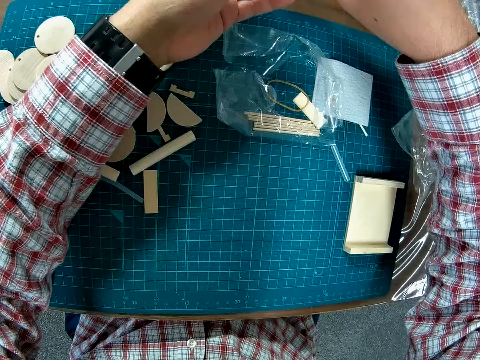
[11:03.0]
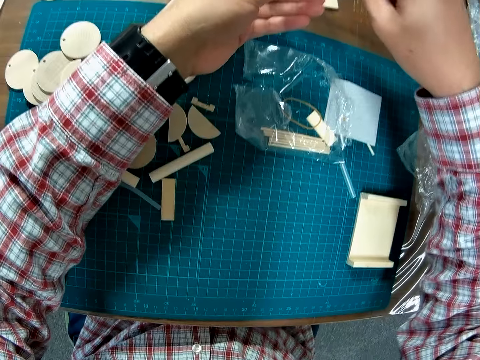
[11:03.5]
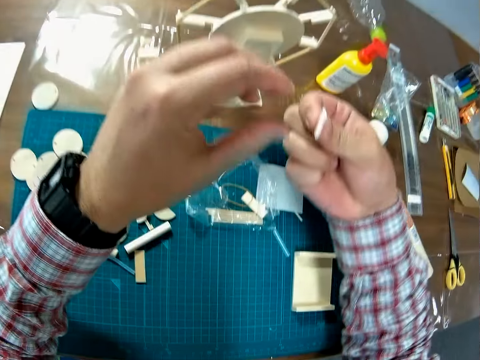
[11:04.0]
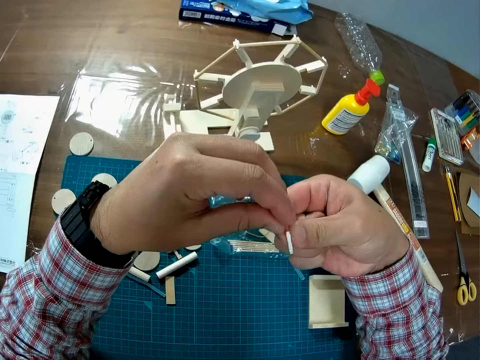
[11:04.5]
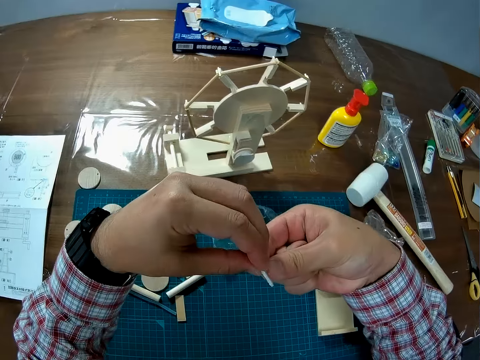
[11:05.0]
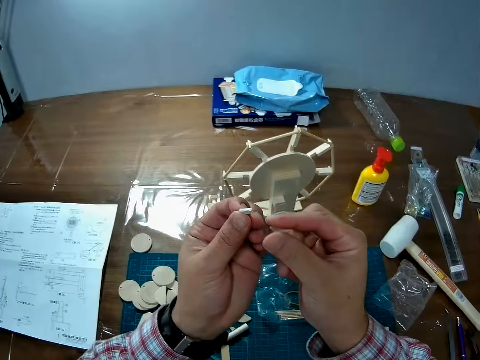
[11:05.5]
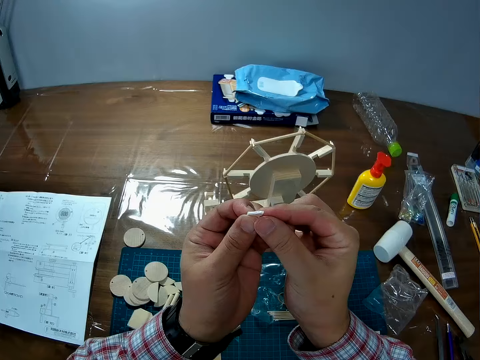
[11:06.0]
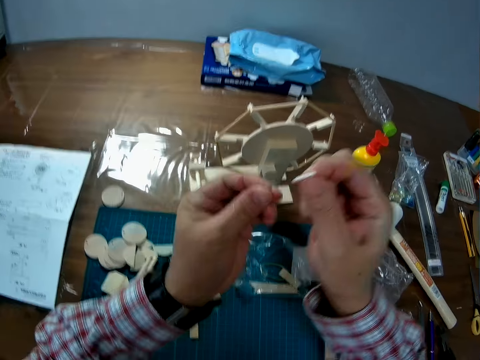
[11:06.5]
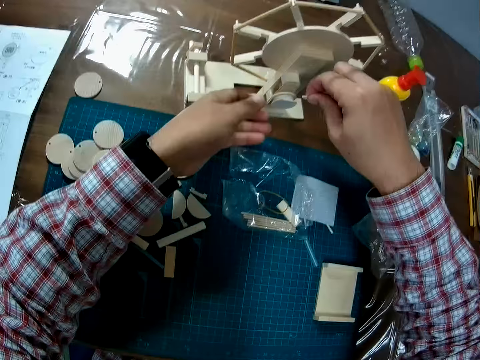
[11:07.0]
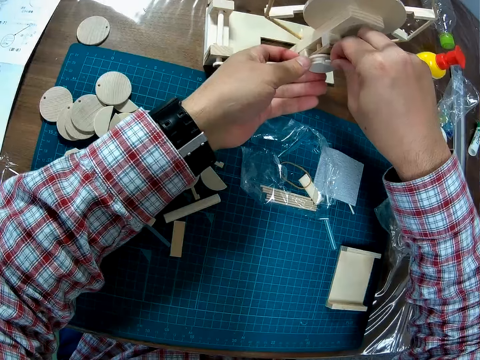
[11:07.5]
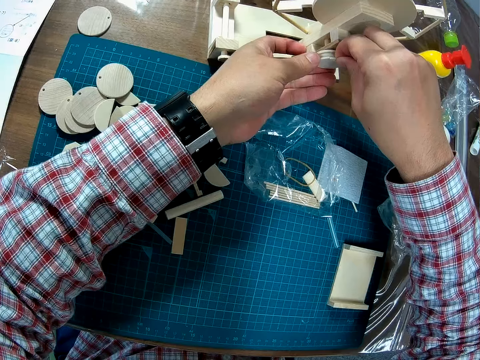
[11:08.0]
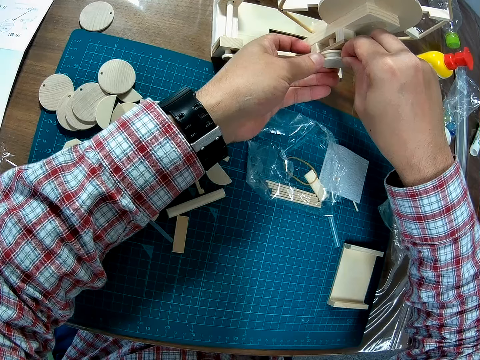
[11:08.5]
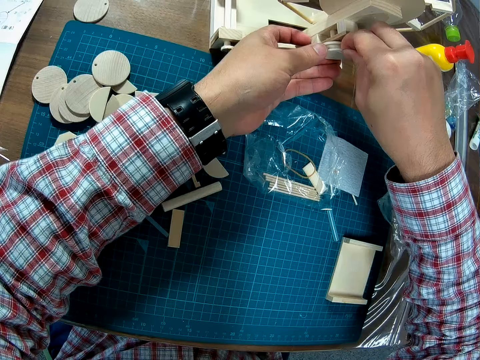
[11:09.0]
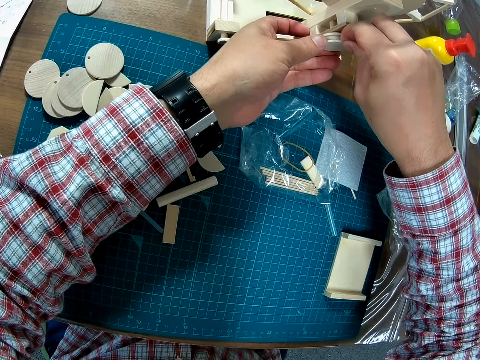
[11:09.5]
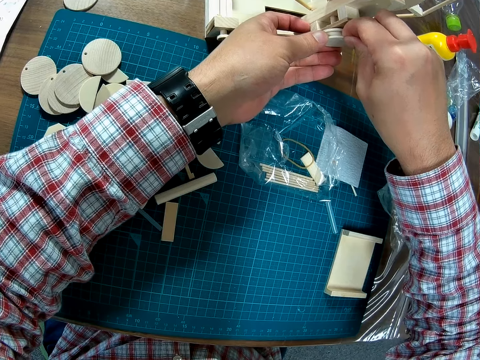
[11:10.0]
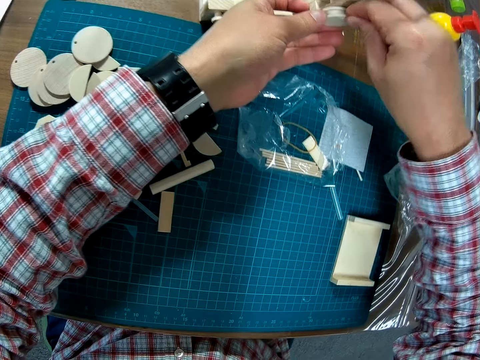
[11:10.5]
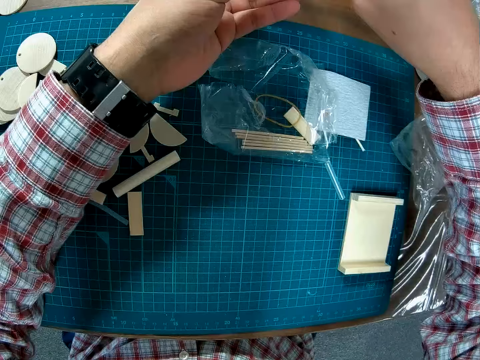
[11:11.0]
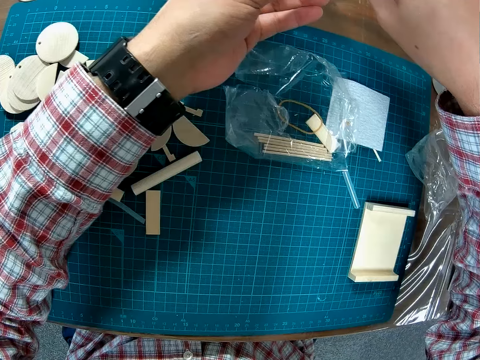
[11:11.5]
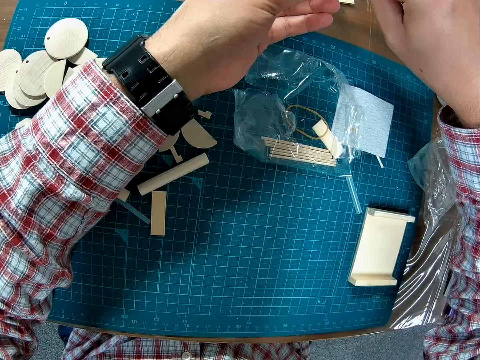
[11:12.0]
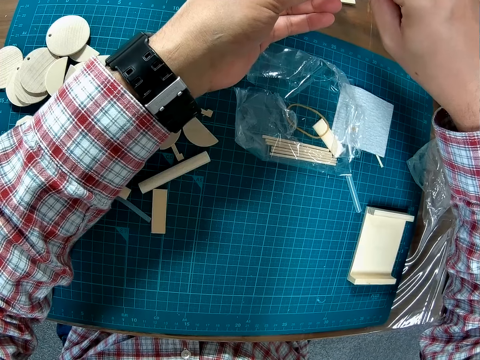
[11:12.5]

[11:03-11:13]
The camera wearer takes the wood piece in his left hand. He returns the wood piece to his right hand. He fixes the wood piece on the back of the wind mill.

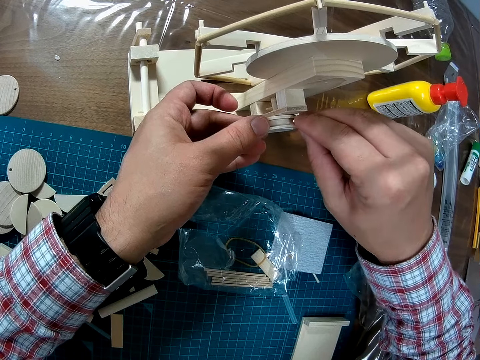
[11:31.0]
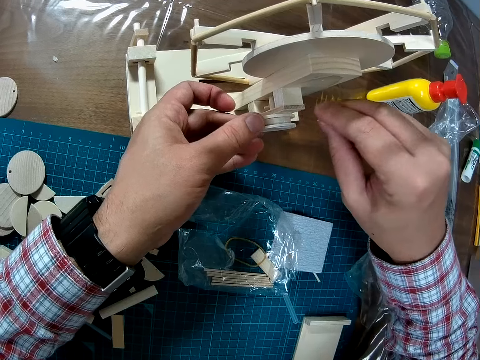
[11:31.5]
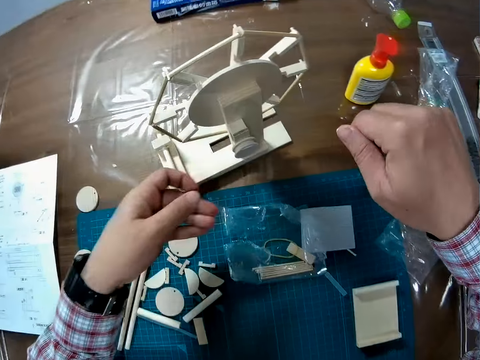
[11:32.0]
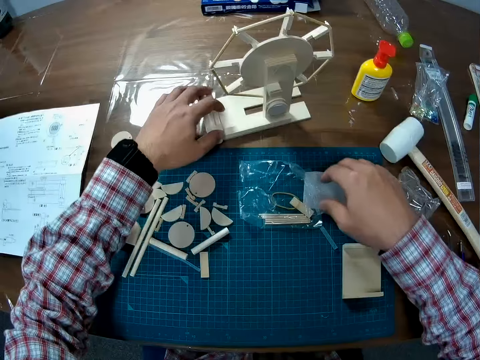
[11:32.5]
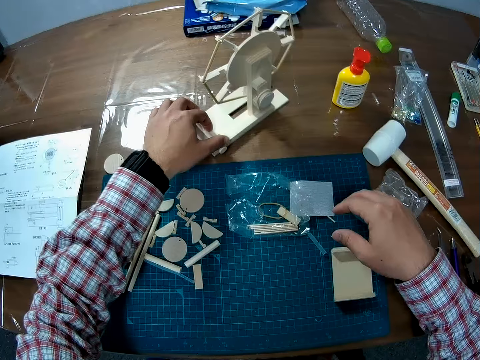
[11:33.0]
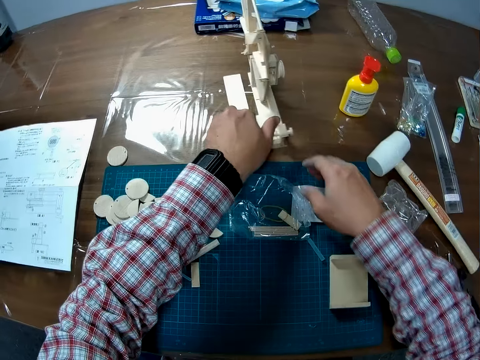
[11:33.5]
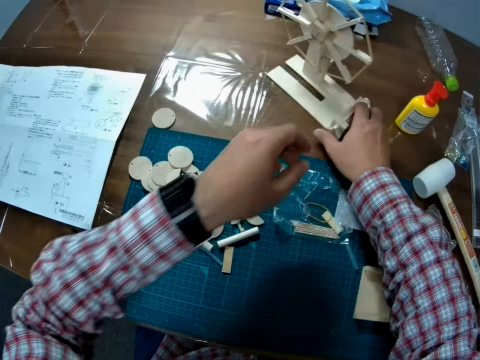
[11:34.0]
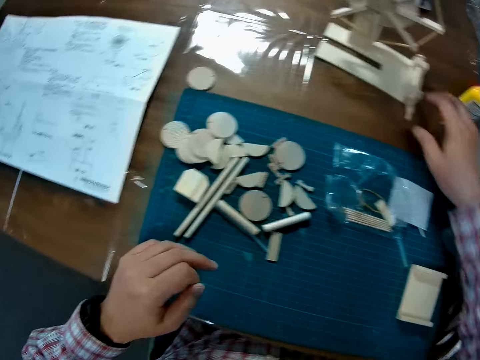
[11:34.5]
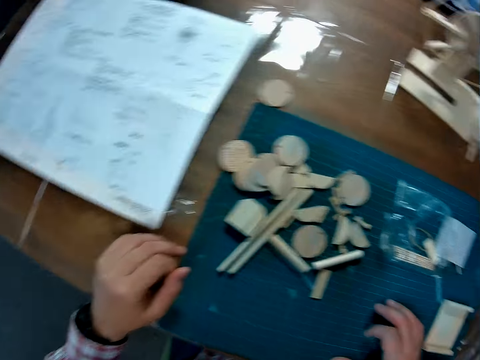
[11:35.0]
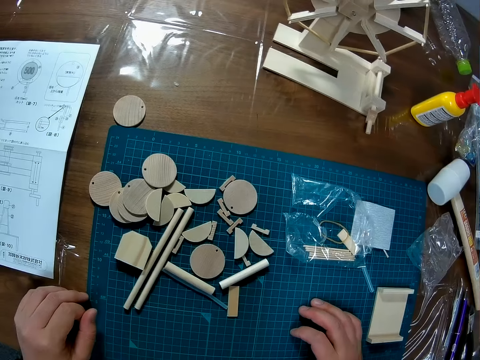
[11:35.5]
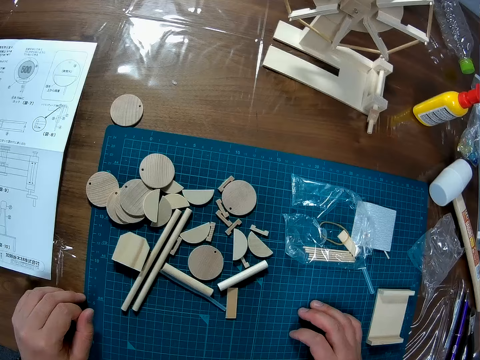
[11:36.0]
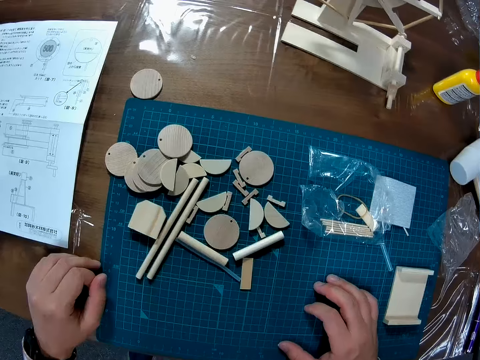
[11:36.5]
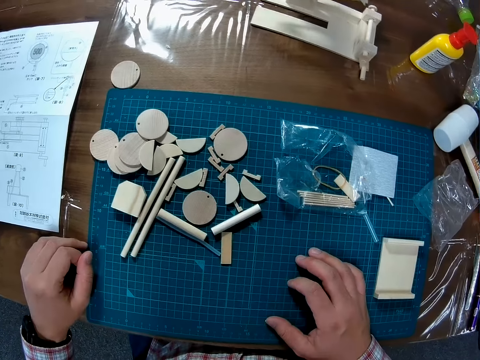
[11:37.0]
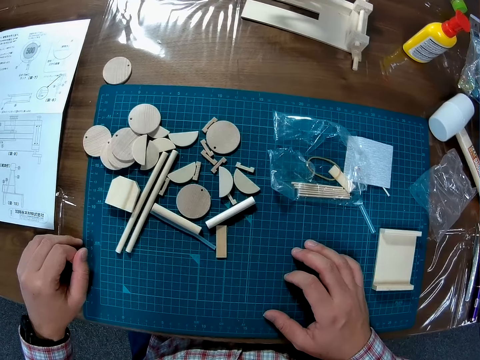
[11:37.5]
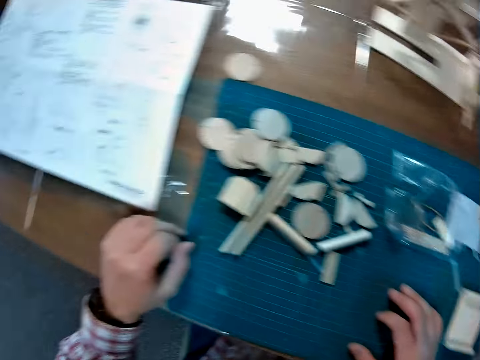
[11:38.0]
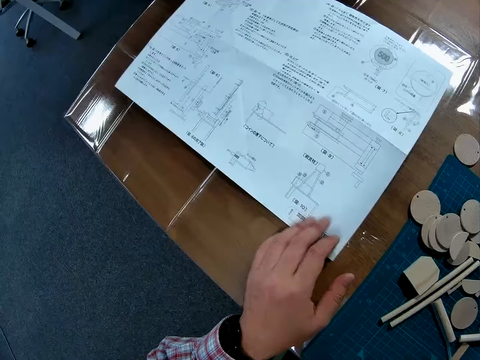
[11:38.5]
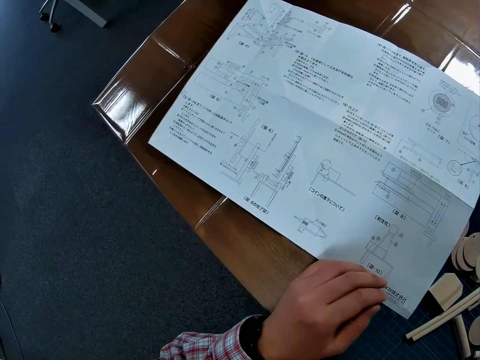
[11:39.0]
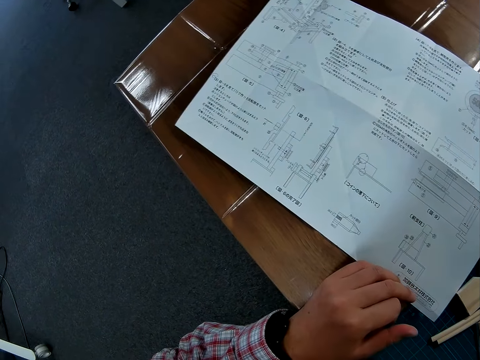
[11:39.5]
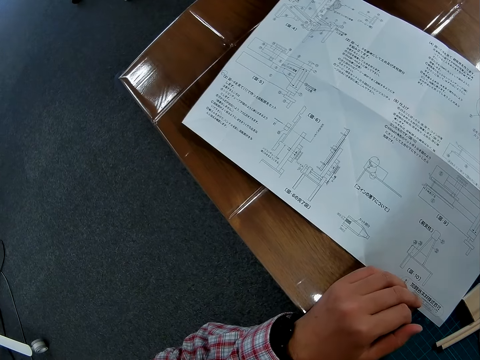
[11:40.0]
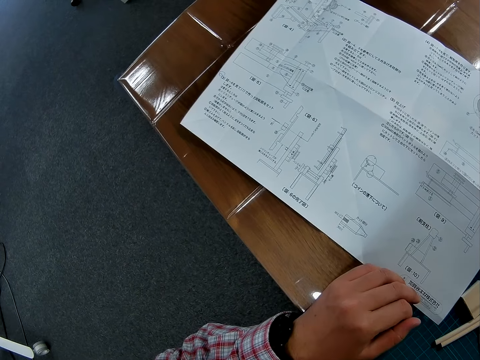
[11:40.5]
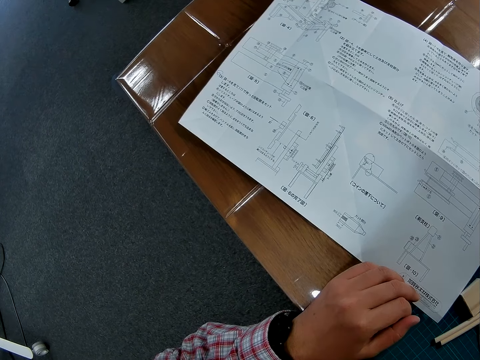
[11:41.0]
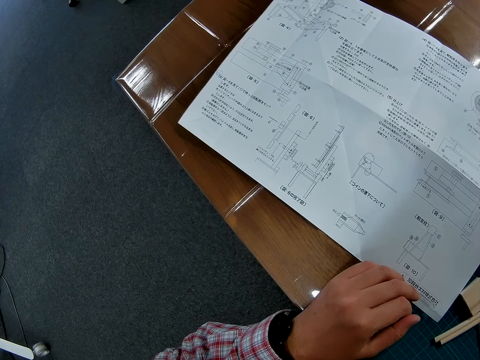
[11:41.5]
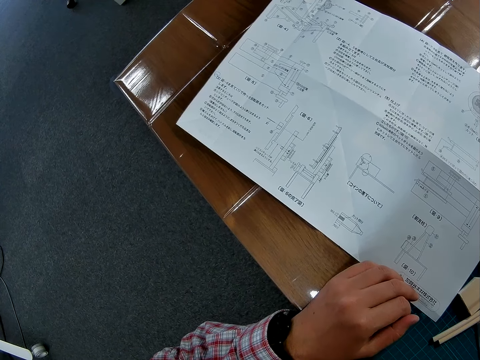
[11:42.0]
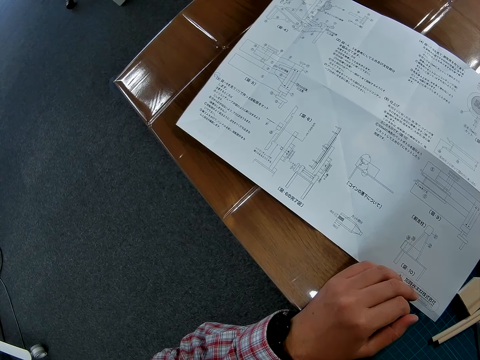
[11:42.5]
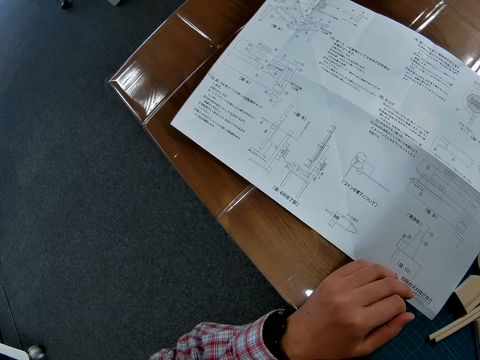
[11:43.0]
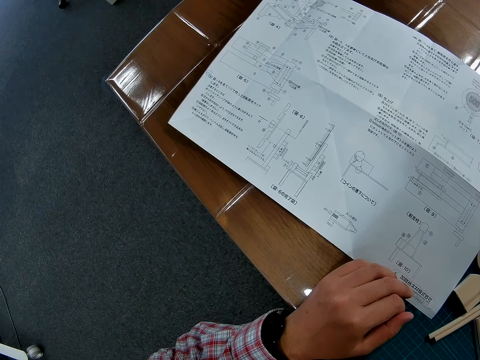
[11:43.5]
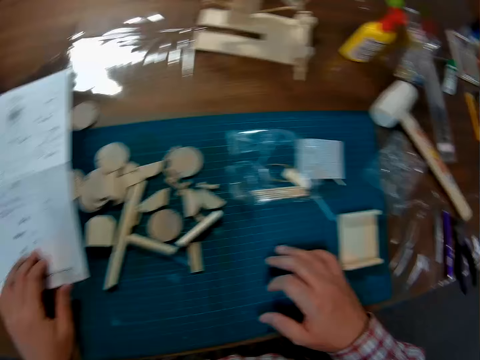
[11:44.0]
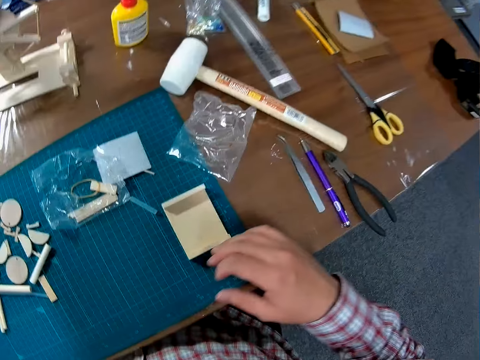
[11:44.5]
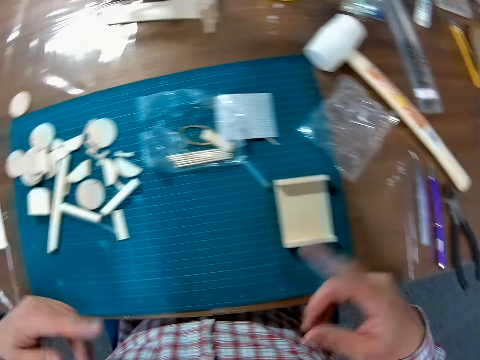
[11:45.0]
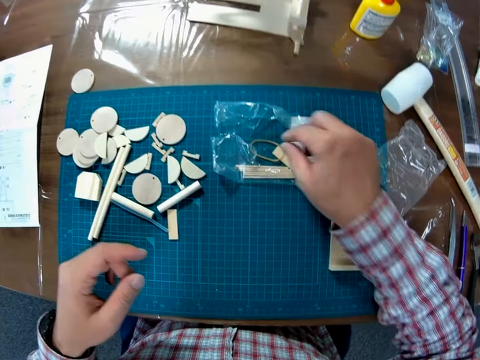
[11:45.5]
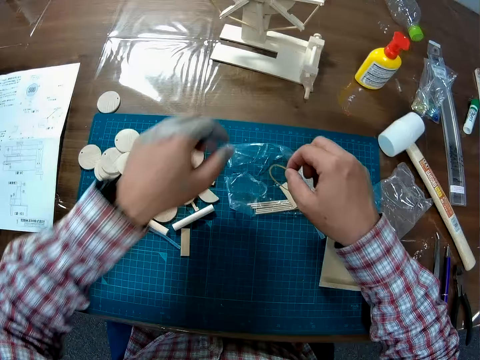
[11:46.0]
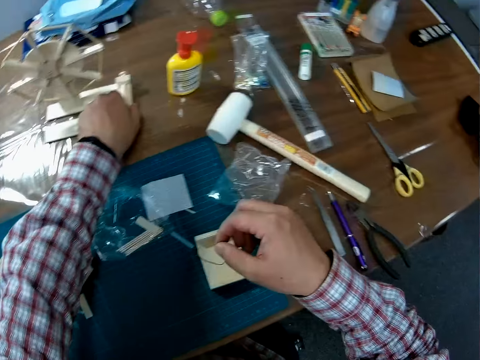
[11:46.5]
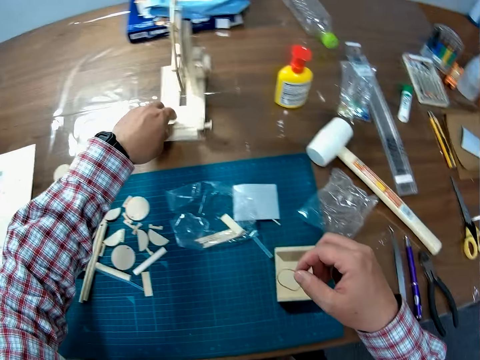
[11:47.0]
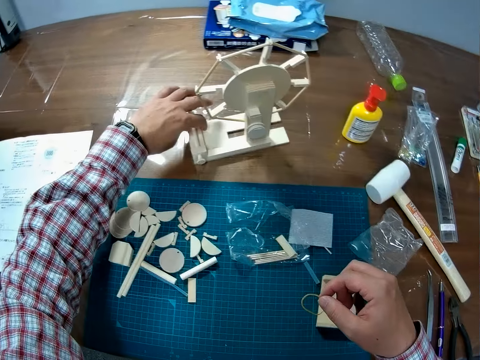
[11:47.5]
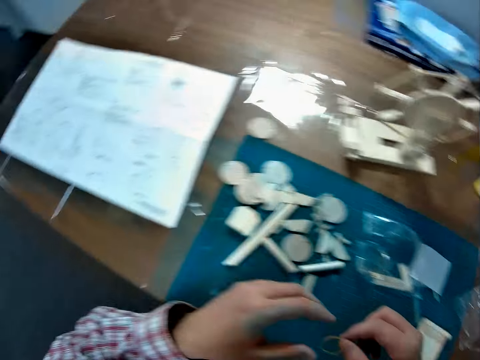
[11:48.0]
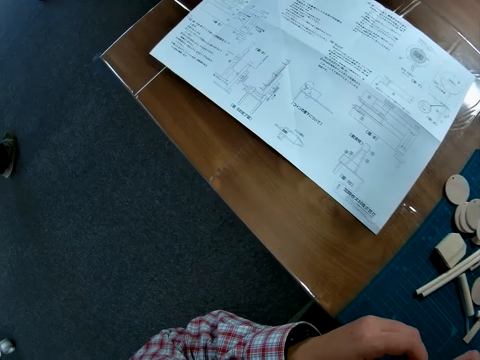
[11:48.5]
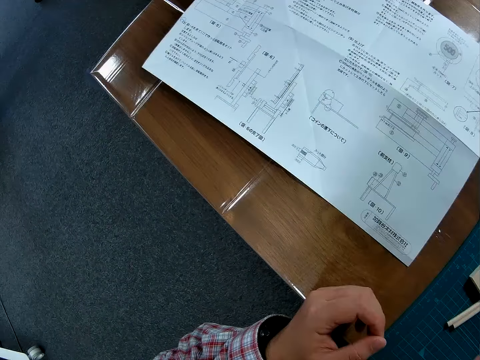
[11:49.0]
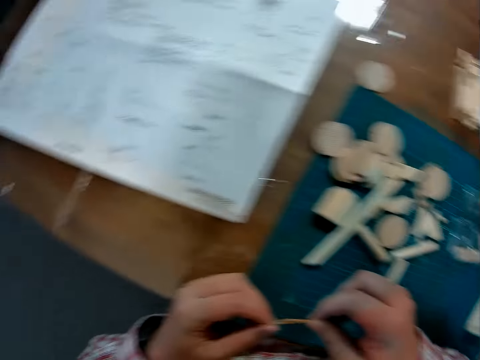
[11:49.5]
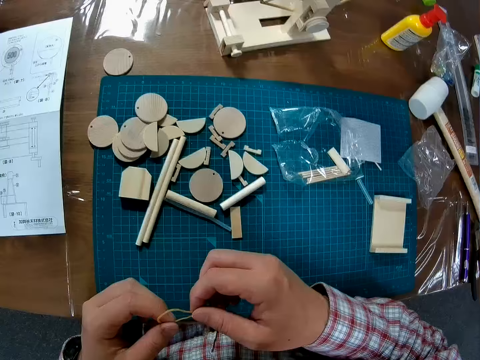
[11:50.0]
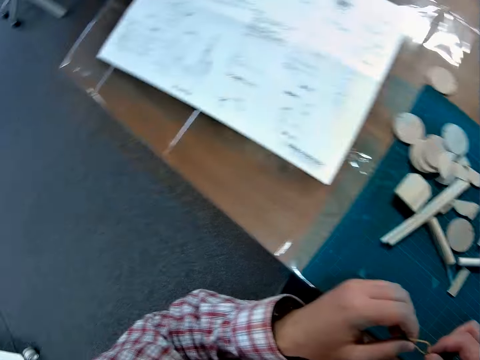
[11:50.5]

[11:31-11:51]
The camera wearer turns the wind mill on the table. He pulls the manual sheet close with his left hand. He touches the piece of paper. He studies the manual. He picks up a rubber band from the table. He turns the wind mill on the table. He studies the manual.
